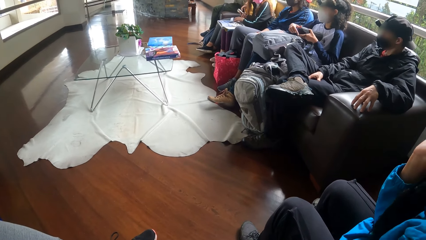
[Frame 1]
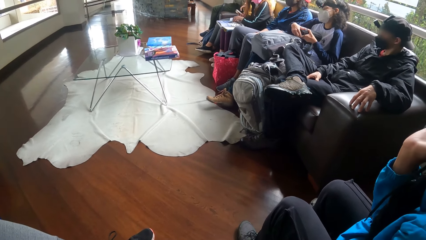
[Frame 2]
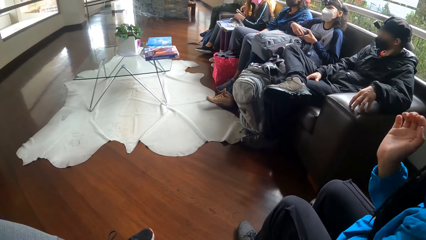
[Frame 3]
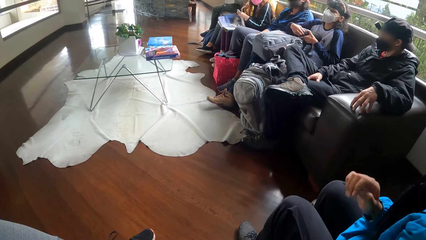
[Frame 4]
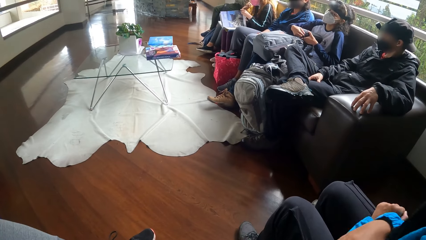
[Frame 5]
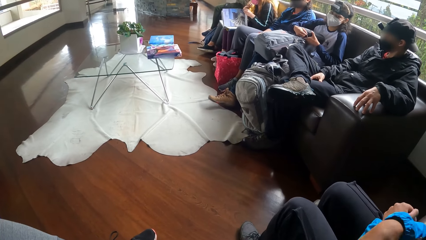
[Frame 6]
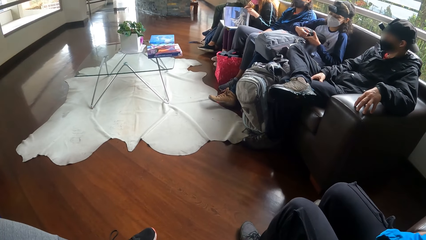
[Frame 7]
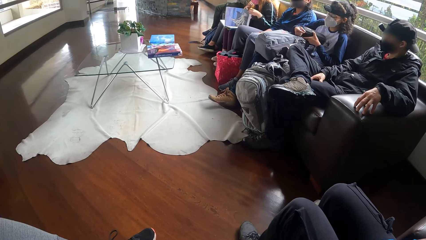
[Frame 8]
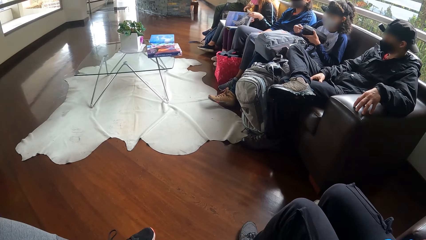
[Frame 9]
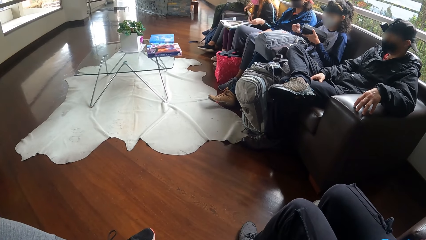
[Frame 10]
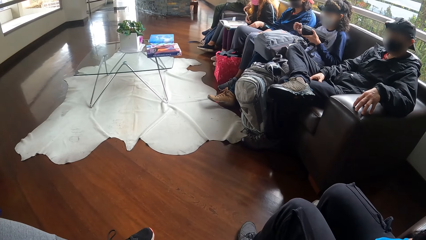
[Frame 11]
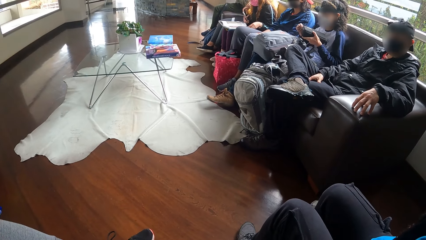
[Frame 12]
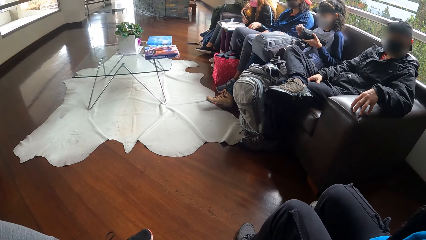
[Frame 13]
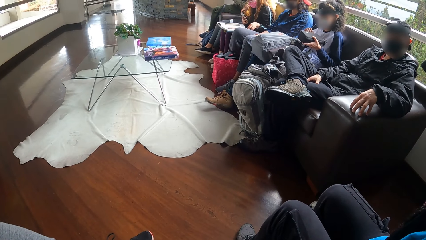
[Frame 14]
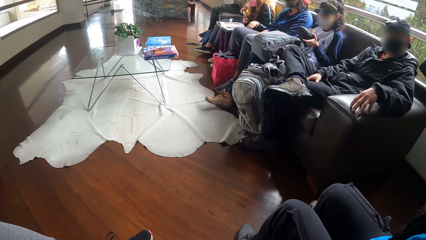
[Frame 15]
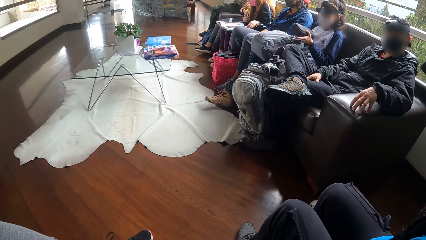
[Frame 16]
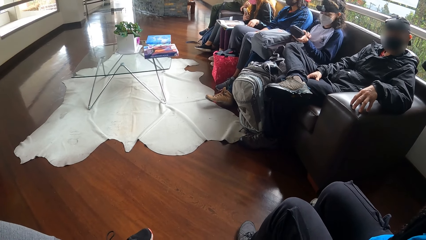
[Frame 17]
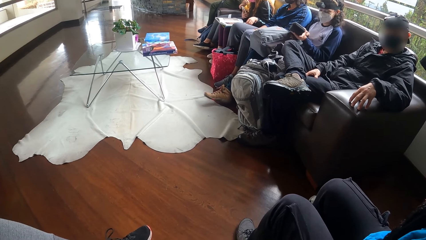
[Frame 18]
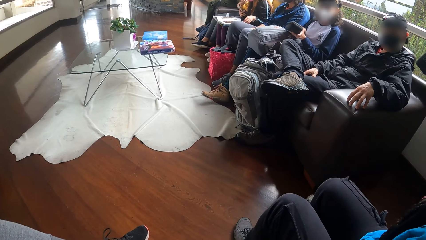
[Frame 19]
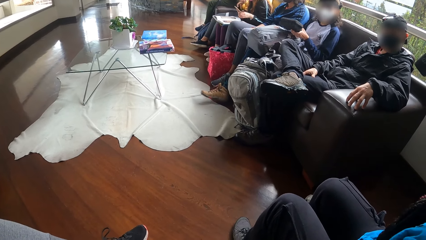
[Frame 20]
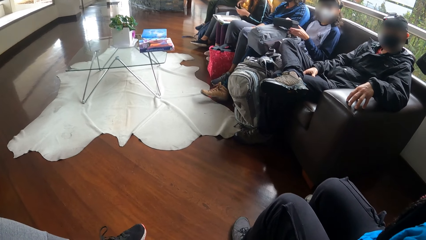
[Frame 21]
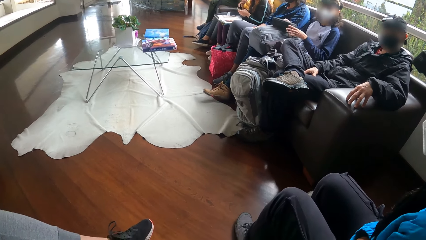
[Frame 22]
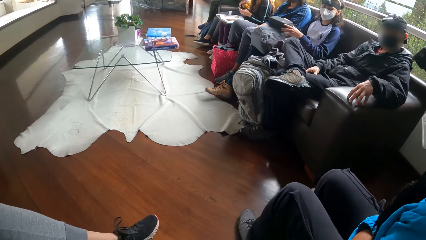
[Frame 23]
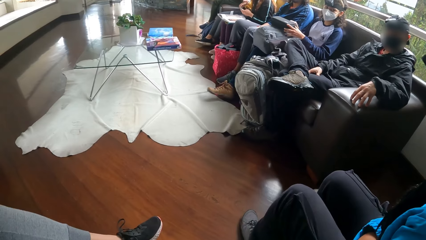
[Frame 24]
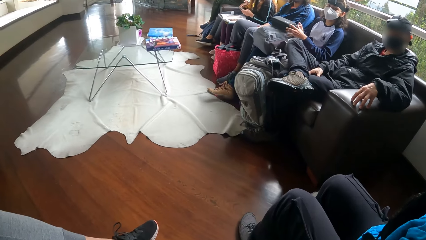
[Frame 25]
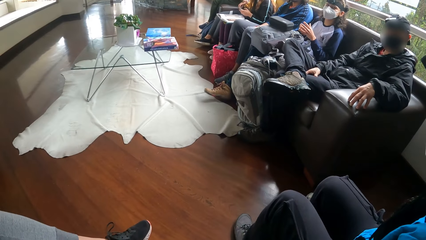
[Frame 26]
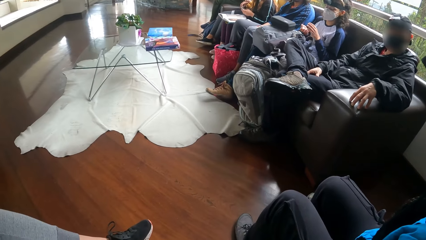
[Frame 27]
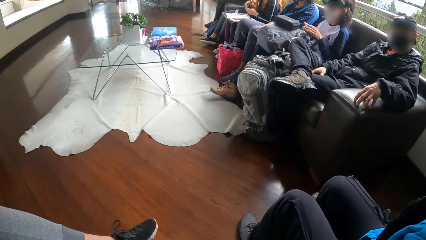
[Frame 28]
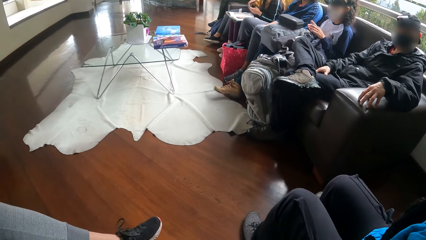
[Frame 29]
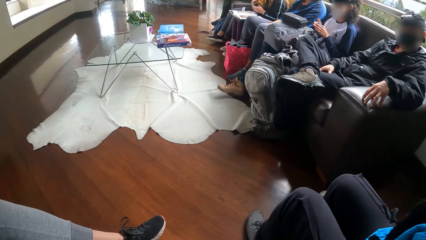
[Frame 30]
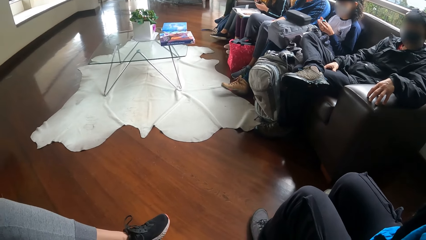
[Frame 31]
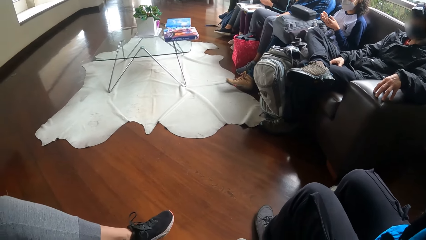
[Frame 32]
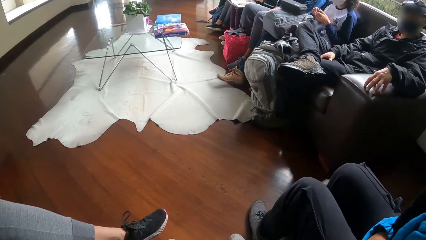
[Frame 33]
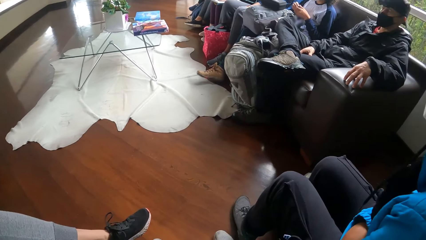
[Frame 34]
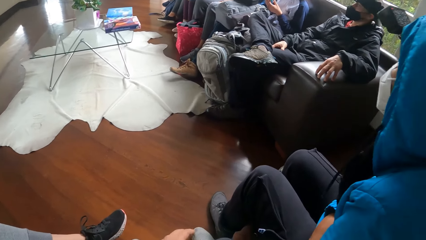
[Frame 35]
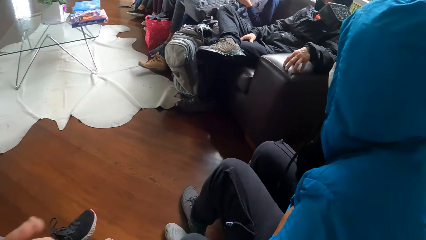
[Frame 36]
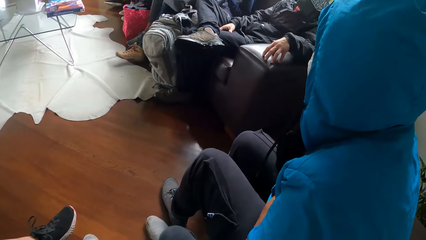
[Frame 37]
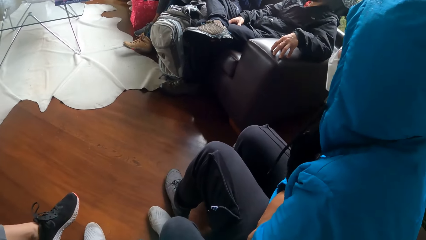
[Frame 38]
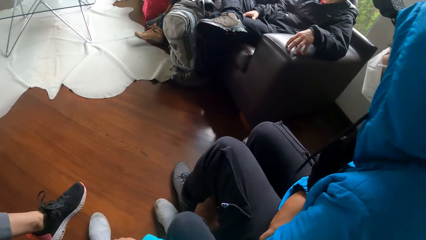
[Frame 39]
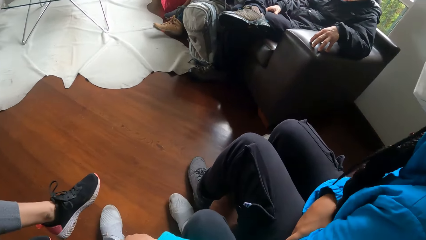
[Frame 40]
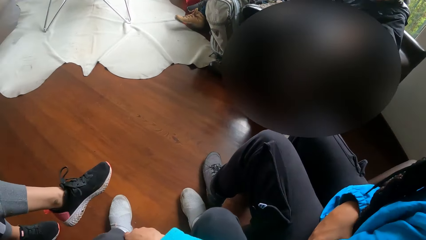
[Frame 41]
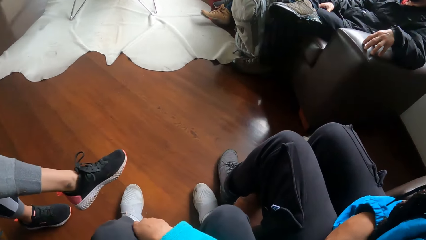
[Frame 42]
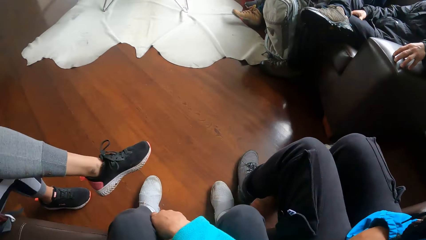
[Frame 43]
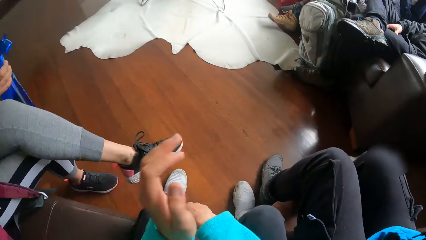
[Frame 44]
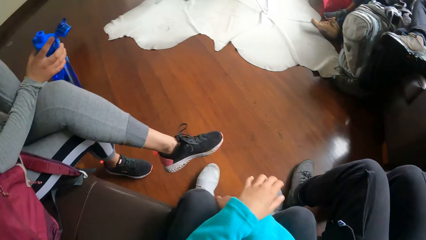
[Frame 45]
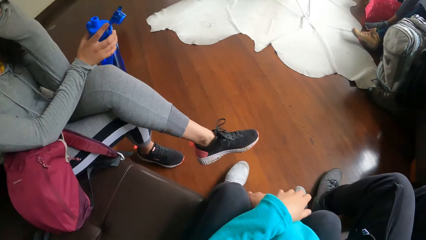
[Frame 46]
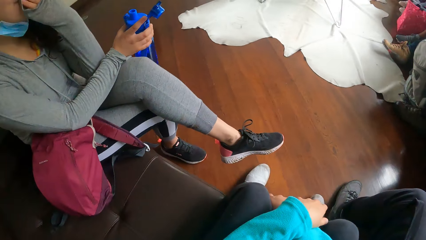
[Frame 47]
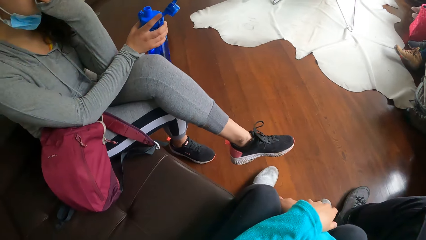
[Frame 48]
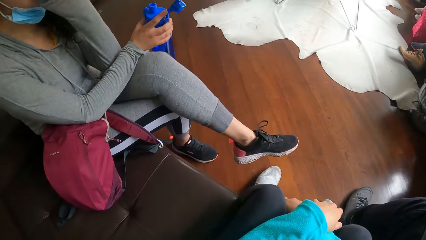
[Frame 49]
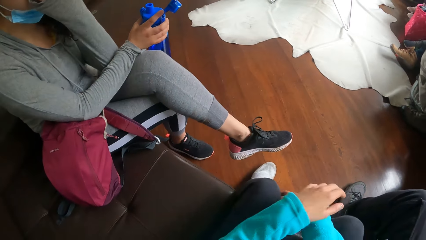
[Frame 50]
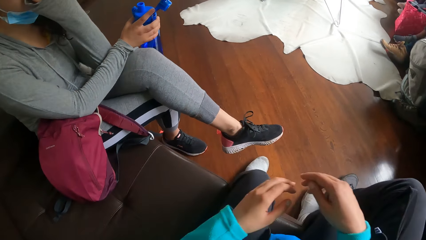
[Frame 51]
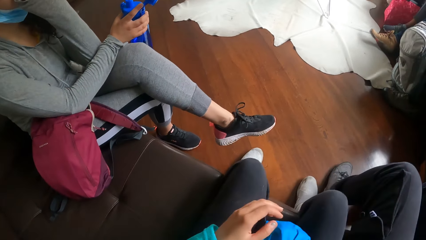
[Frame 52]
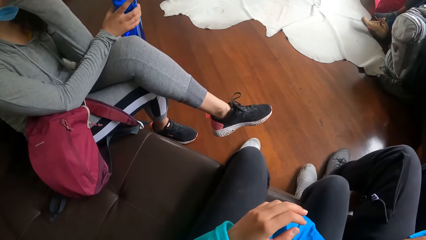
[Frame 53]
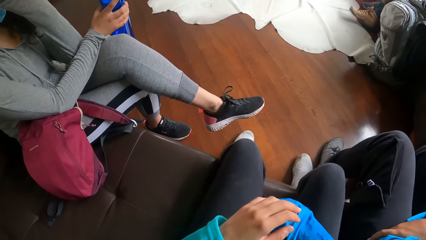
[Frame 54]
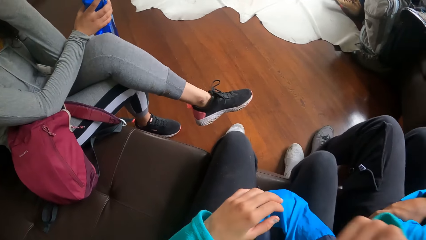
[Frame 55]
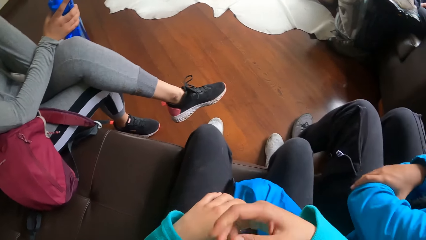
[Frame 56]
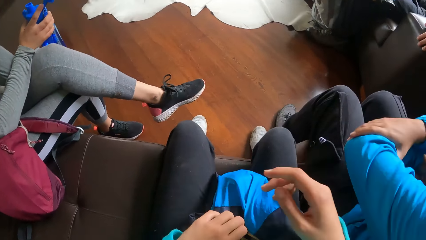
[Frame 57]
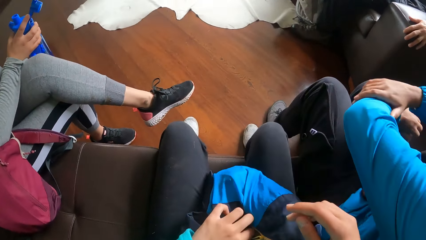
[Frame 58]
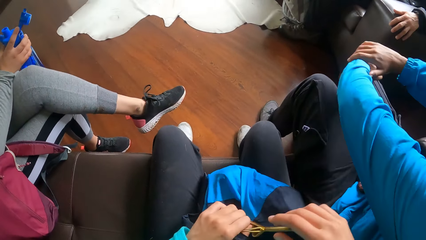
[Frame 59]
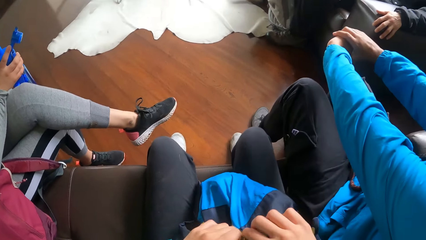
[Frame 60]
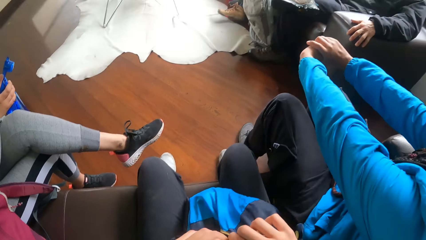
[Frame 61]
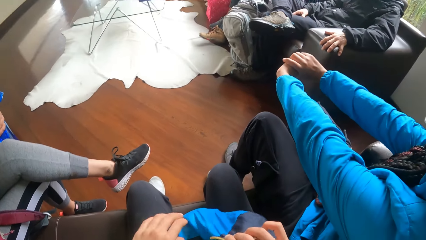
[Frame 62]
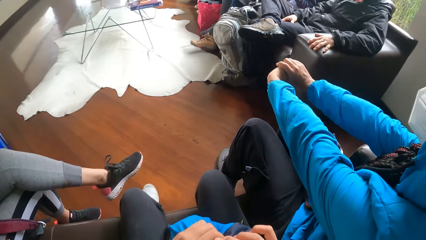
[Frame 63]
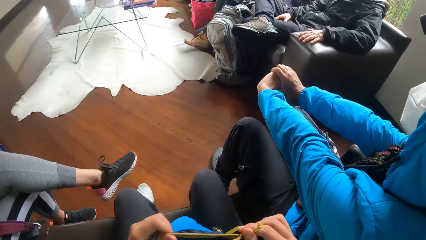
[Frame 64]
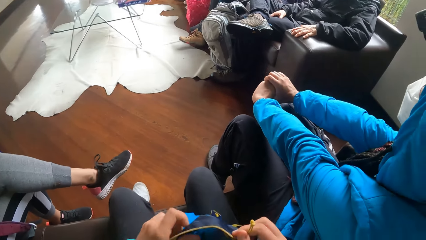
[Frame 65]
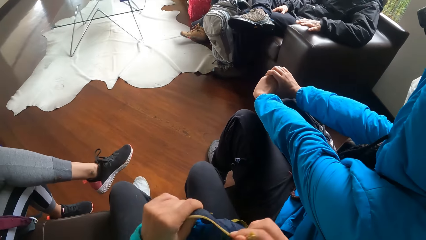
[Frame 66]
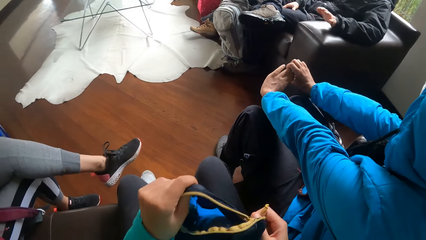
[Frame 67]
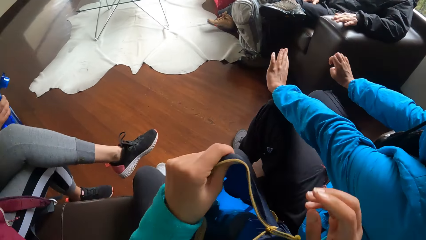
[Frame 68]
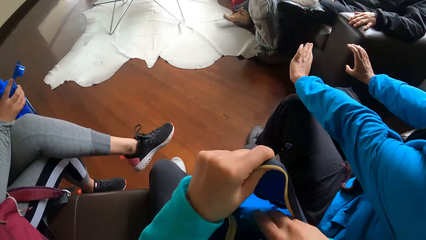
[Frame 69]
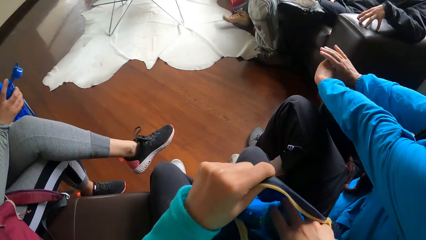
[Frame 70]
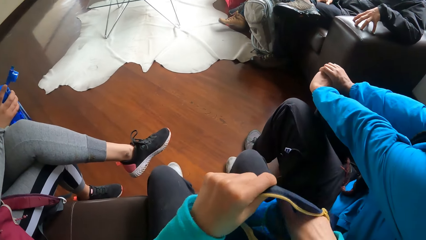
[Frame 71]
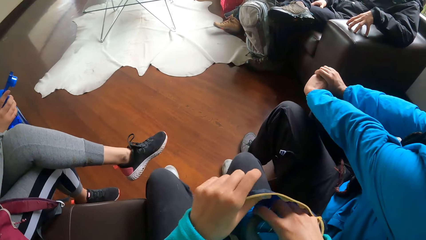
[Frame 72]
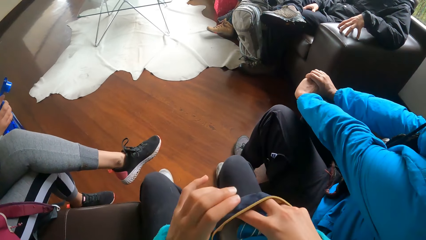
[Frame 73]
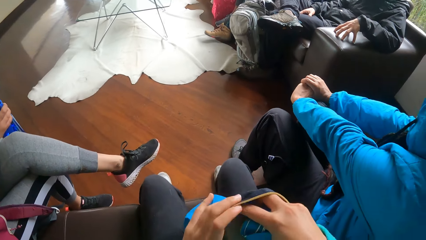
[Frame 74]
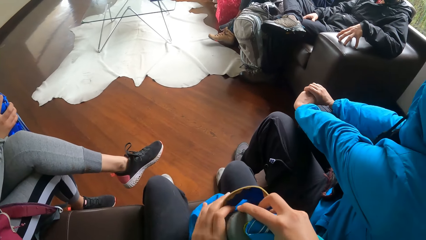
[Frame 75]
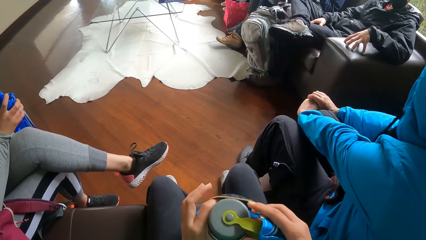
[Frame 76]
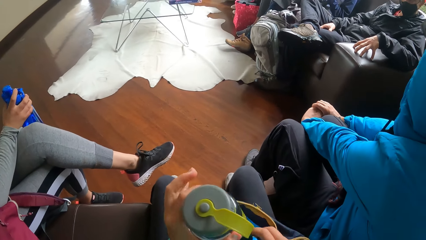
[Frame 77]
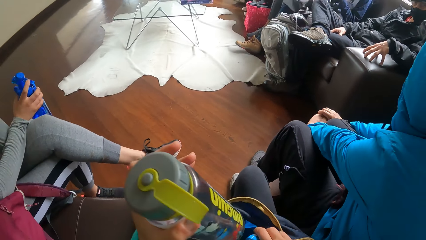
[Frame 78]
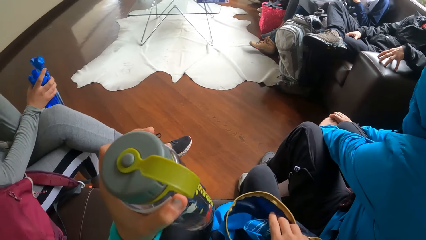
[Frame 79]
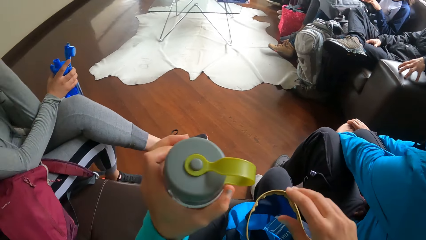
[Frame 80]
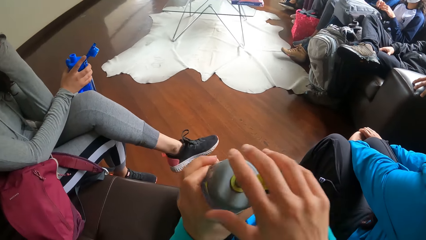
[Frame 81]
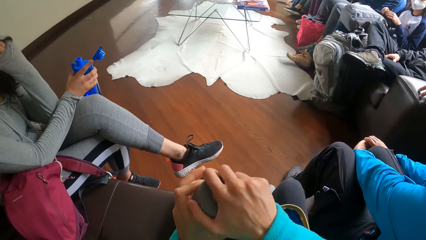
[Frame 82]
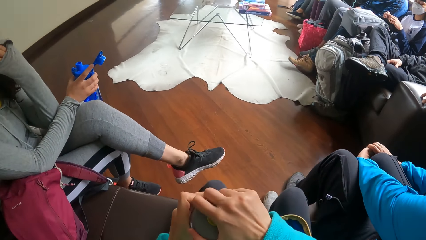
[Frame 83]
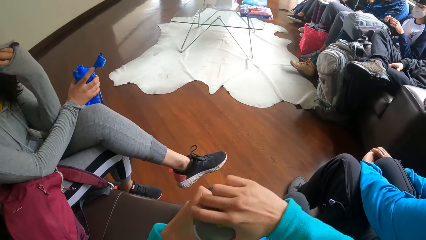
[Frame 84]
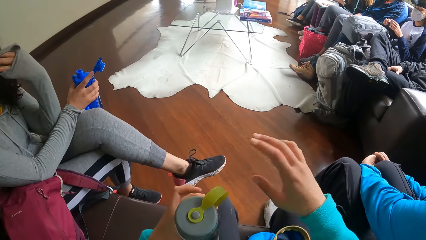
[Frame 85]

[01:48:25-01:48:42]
A woman zips the purse with her right hand. The camera wearer looks down. Another woman stretches her hands. The camera wearer opens a blue bag with his right hand. He removes a water bottle from the blue bag.
